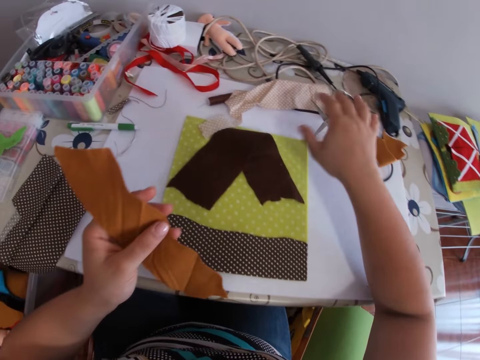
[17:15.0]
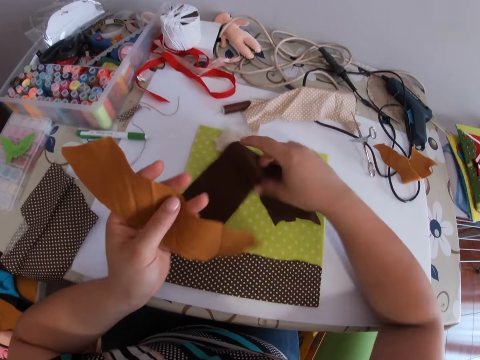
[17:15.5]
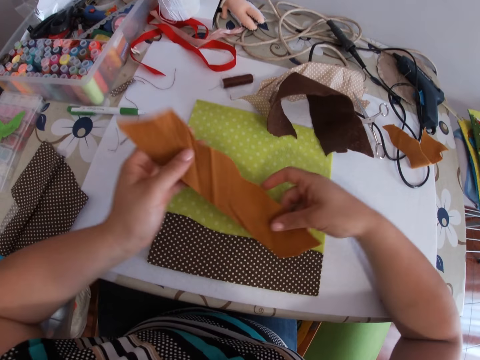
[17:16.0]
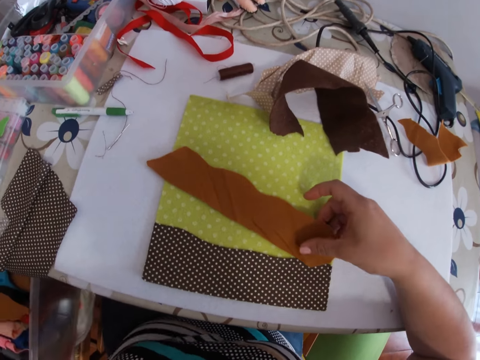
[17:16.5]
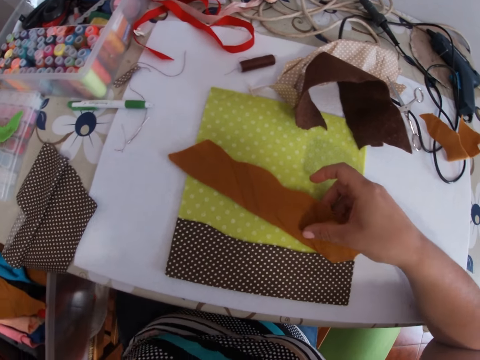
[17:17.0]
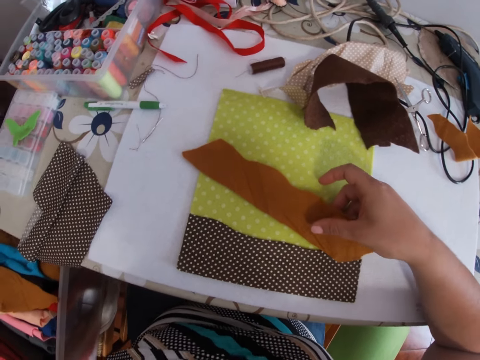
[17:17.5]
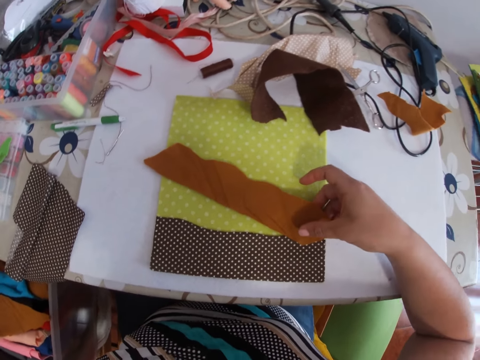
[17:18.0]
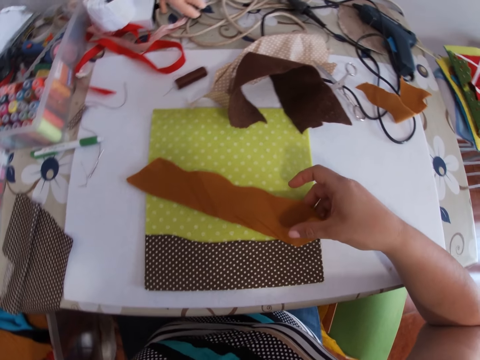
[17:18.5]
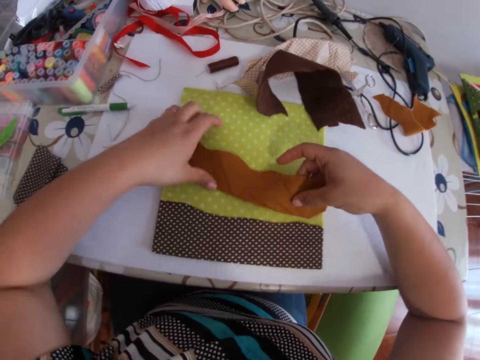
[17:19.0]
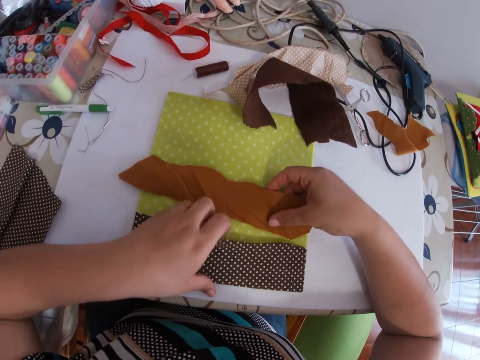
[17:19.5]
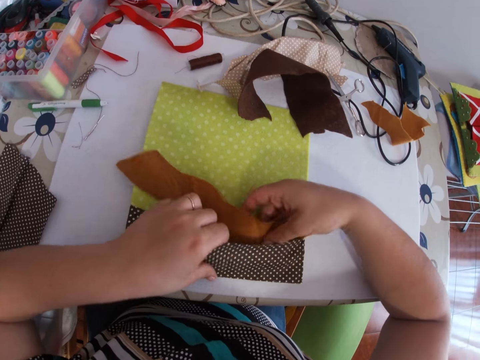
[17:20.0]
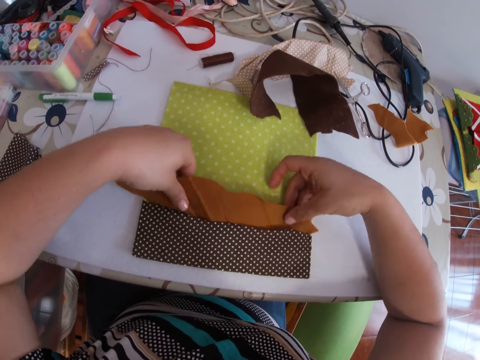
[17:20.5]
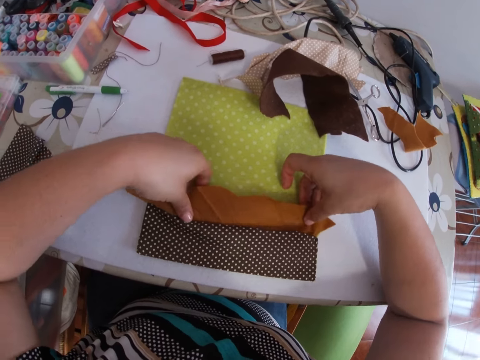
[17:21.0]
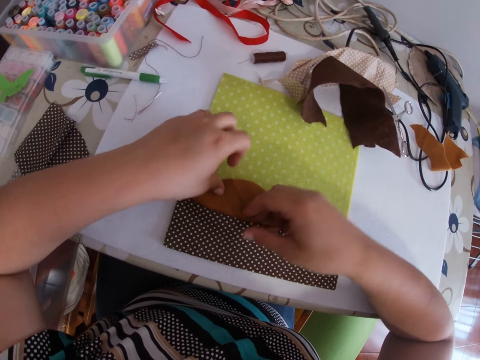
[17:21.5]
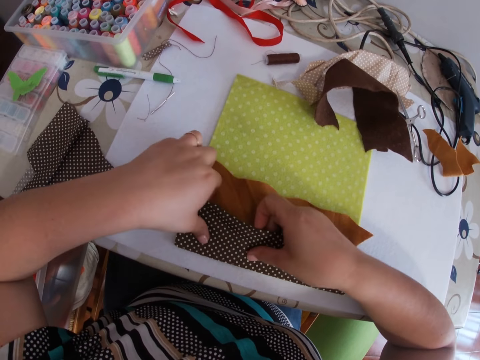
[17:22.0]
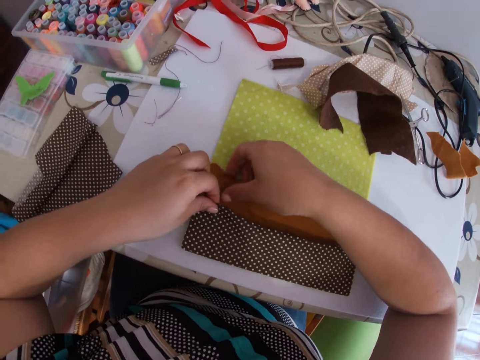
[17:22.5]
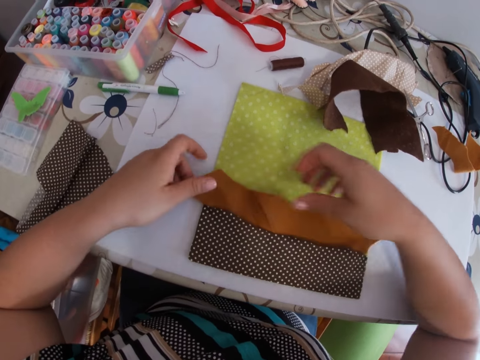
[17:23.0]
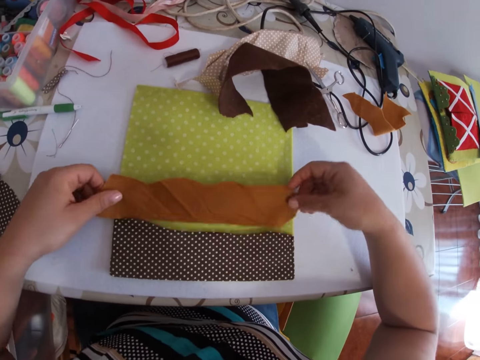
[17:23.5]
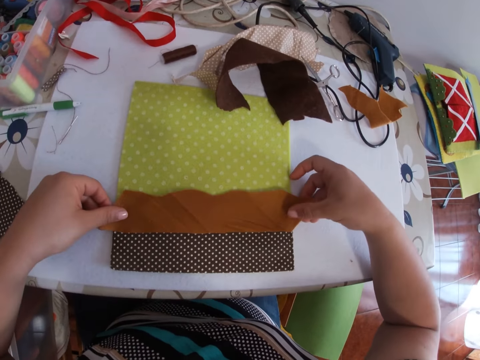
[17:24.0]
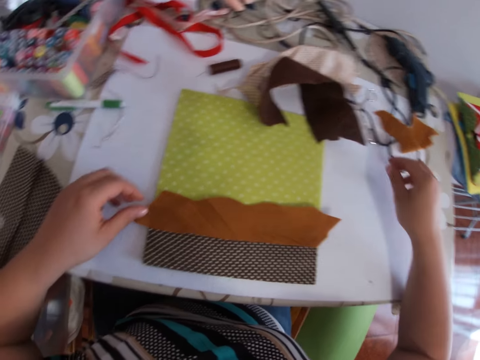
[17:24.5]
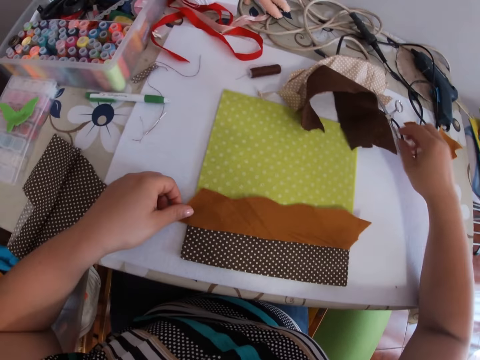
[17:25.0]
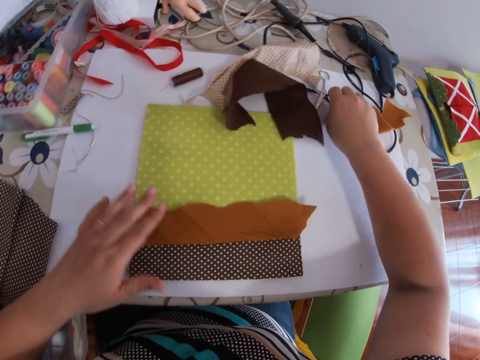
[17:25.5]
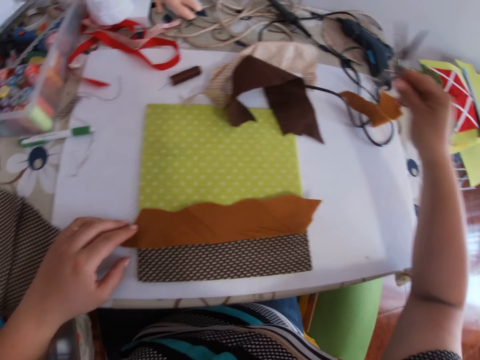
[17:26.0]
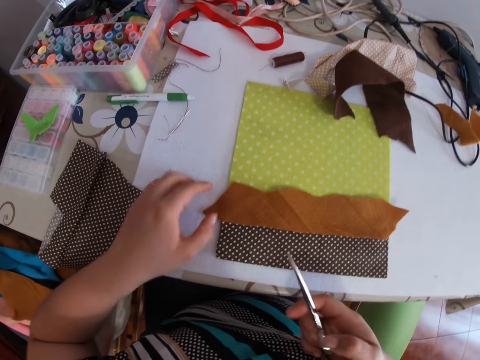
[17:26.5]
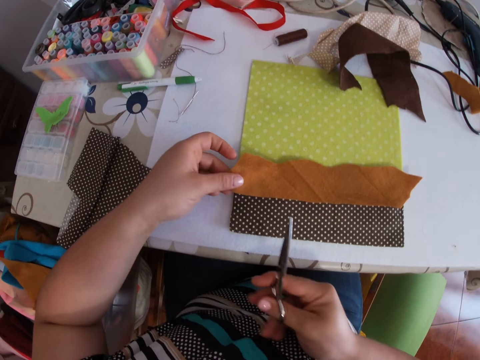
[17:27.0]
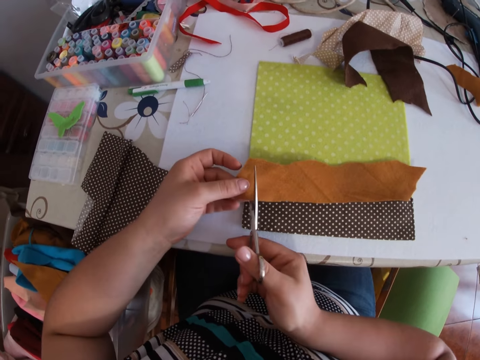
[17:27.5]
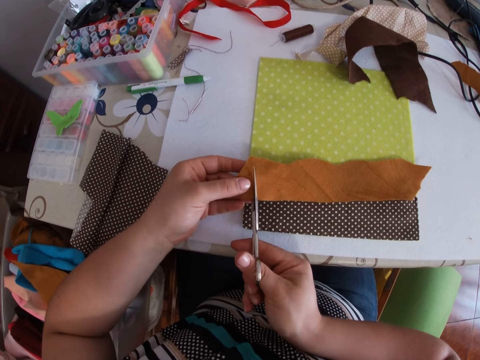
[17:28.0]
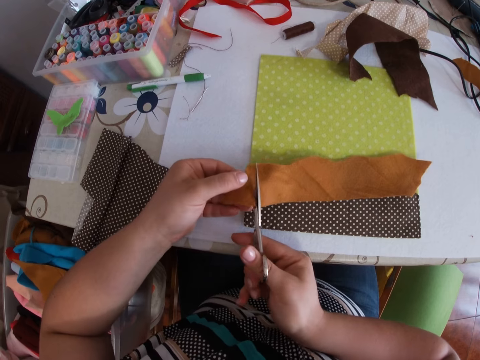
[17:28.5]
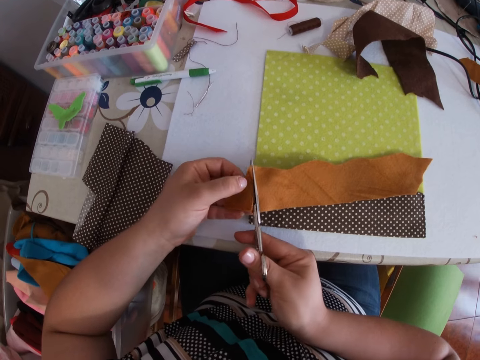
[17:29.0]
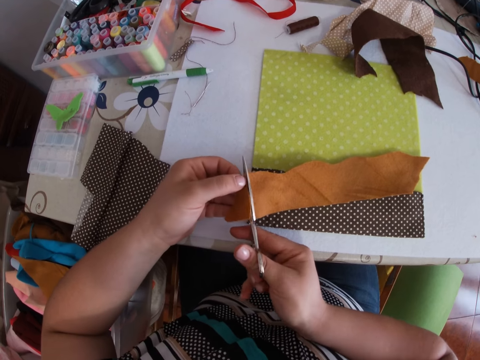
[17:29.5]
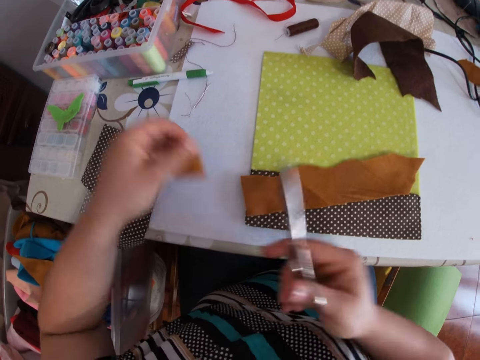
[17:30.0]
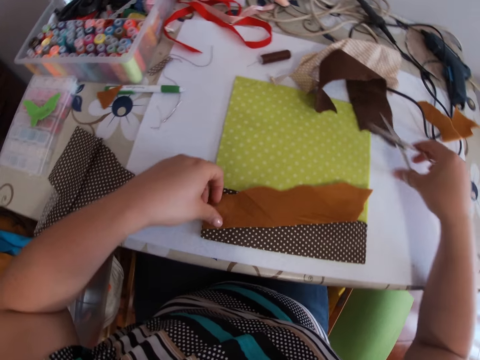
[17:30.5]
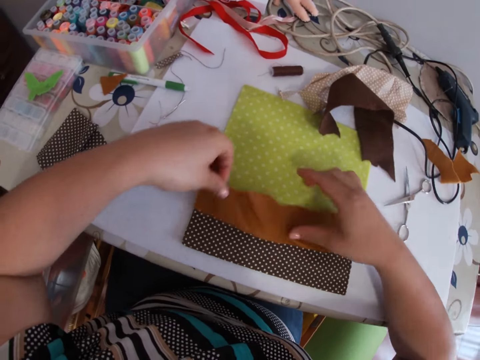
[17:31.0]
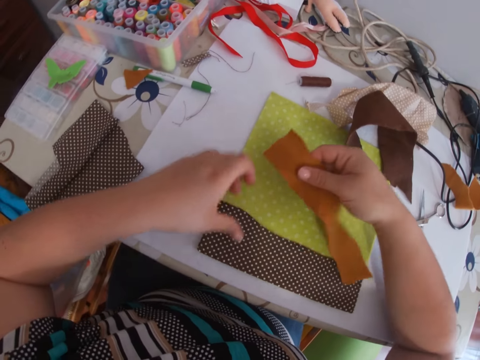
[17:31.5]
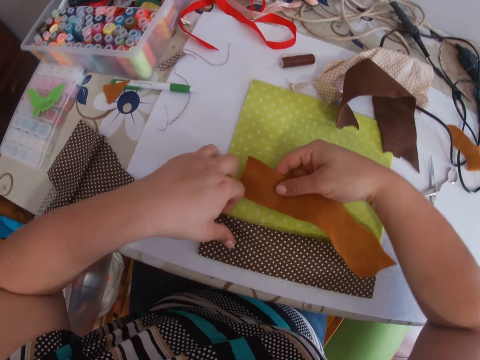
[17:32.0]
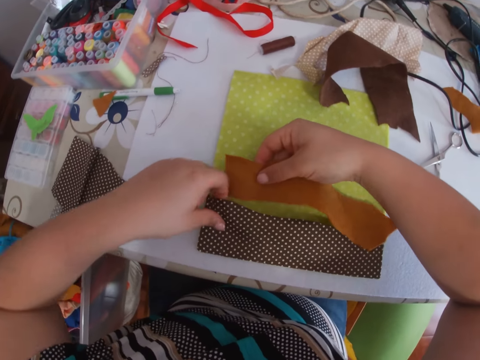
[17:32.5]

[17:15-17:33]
The camera wearer drops the scissors on the table. They put the material on the table. They insert the smaller part into the piece of cloth with both hands. They place the smaller part of cloth on the piece of cloth with both hands. They lift the material. They pick up the scissors on the table with the right hand. They cut the smaller cloth with the scissors with the right hand. They drop the scissors on the table with the right hand.

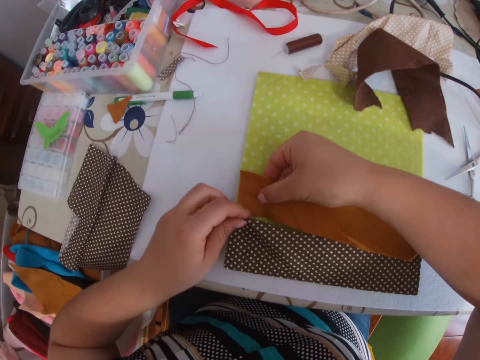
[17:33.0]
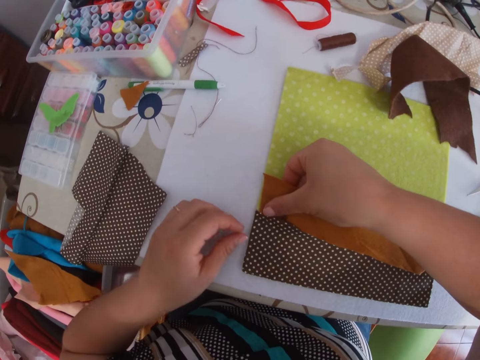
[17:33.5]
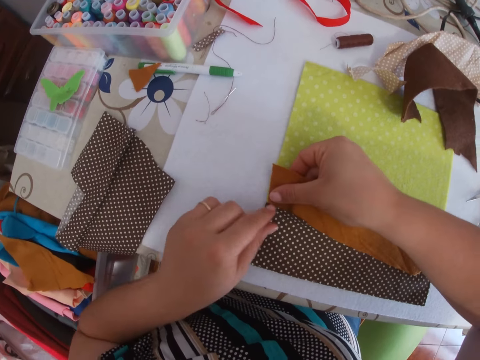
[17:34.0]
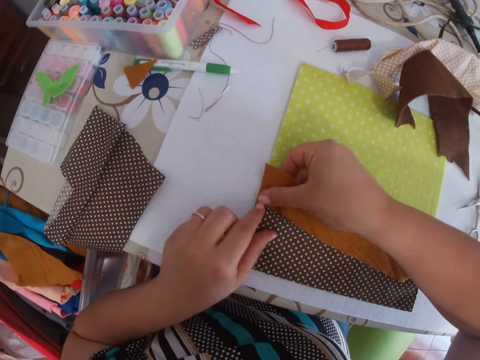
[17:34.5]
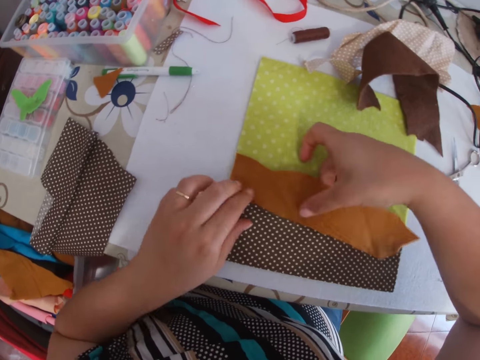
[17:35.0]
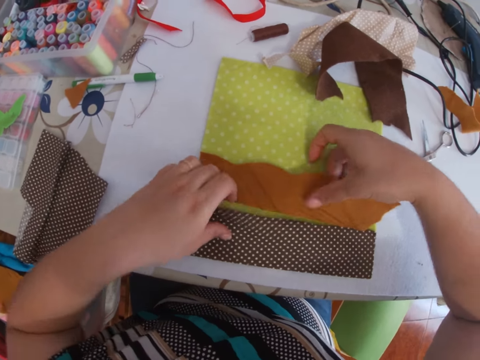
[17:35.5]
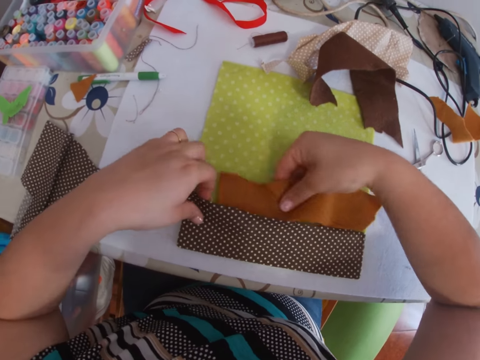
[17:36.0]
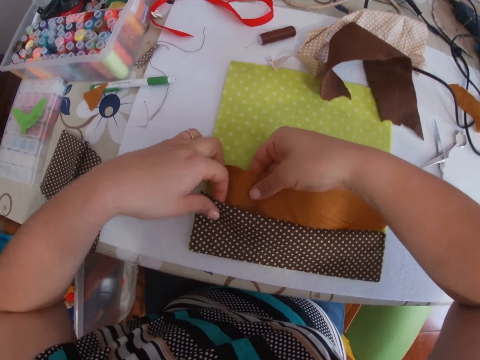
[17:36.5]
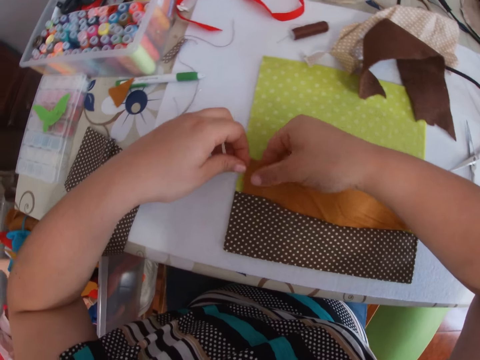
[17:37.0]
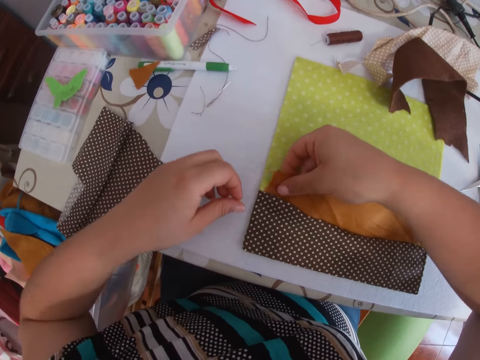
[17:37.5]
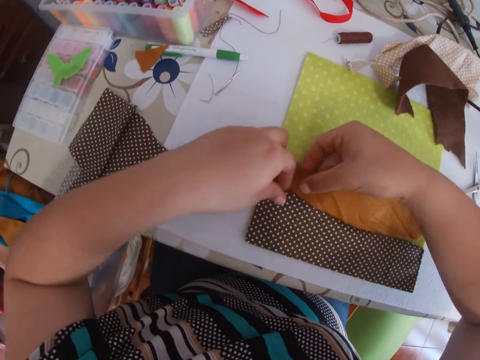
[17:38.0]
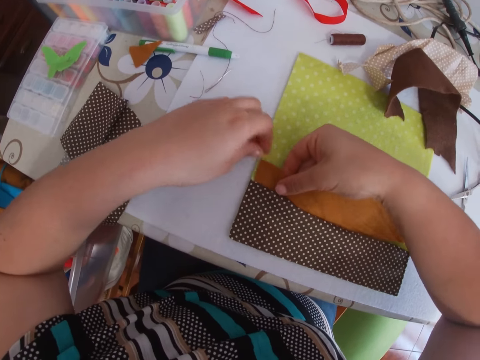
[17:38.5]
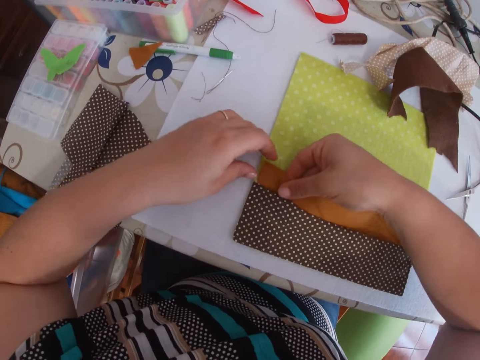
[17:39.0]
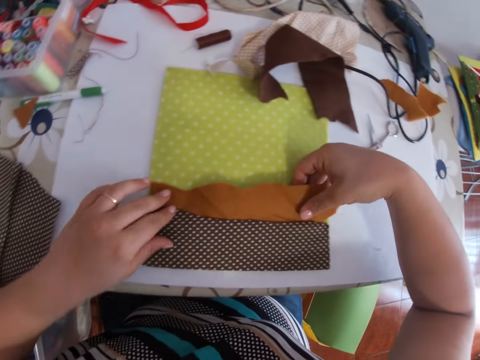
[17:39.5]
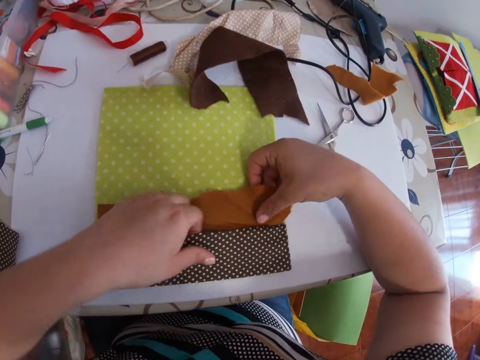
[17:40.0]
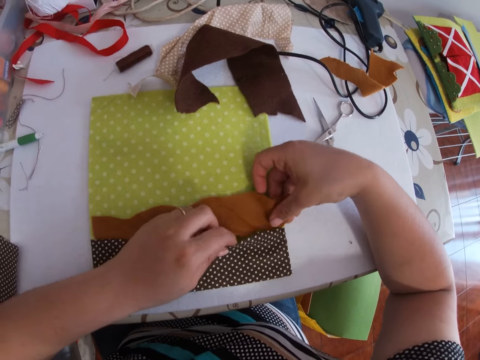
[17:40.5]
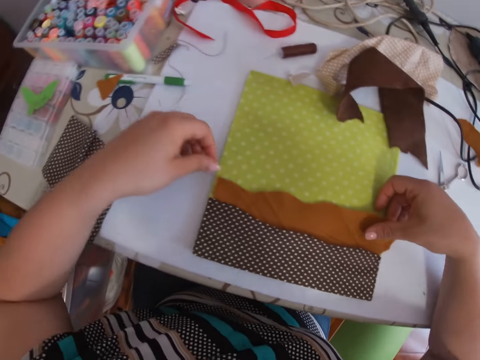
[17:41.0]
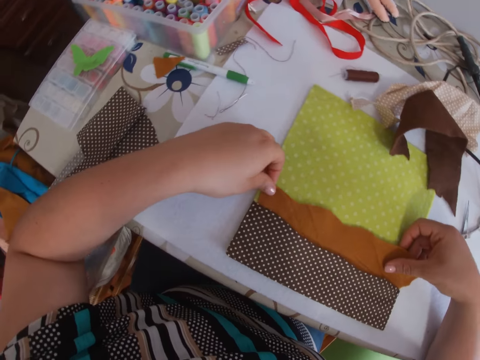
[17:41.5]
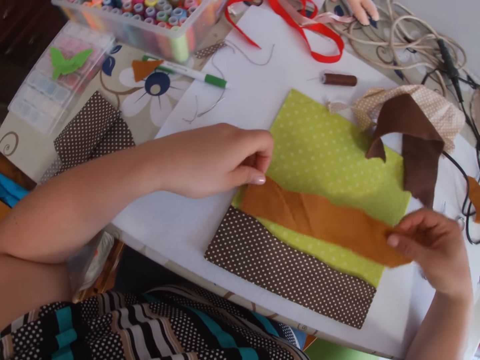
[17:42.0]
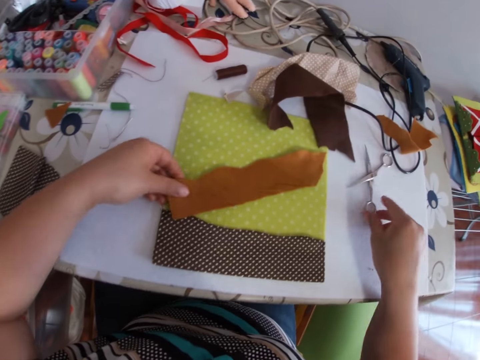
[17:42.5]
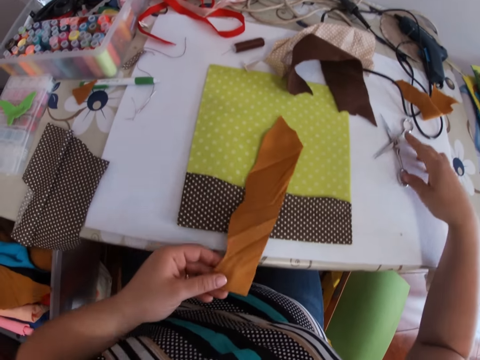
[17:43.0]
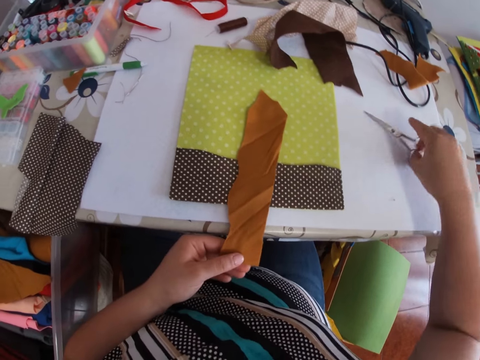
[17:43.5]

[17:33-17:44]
The camera wearer inserts the smaller cloth into the piece of cloth. They insert the material in the cloth repeatedly.
